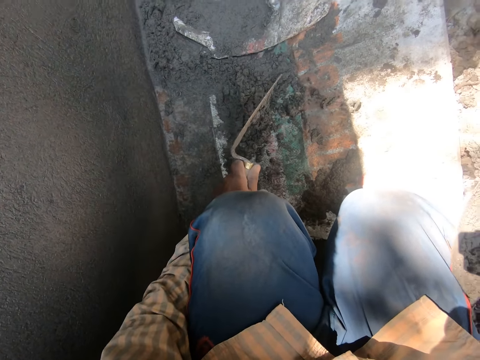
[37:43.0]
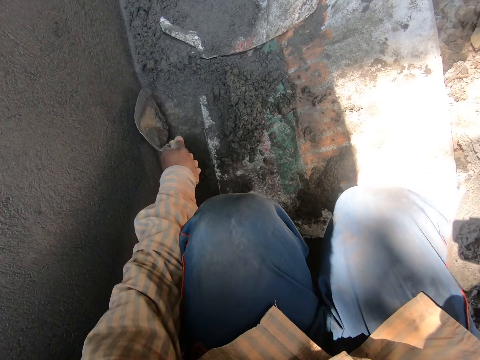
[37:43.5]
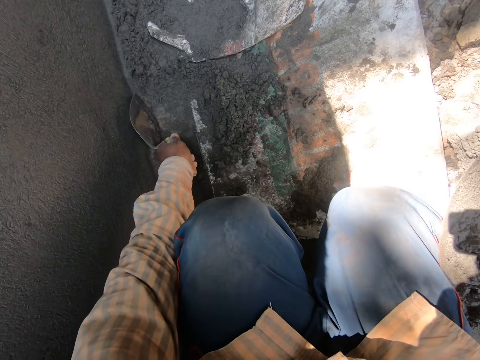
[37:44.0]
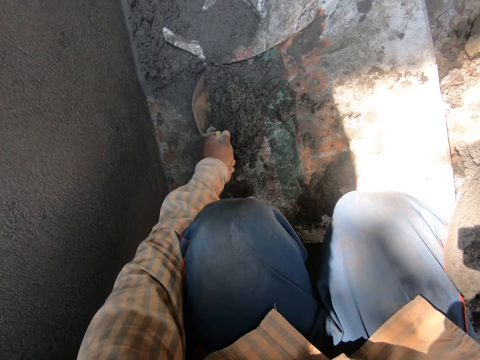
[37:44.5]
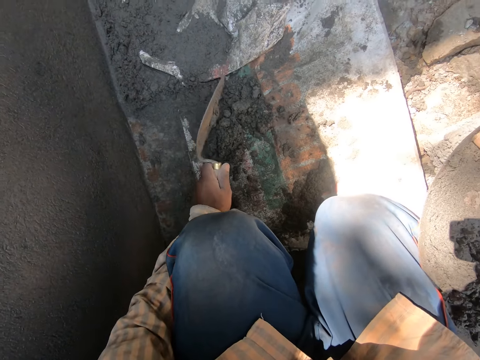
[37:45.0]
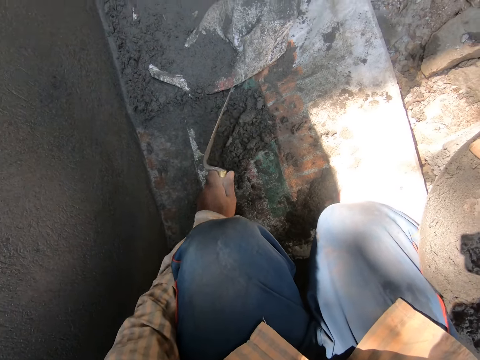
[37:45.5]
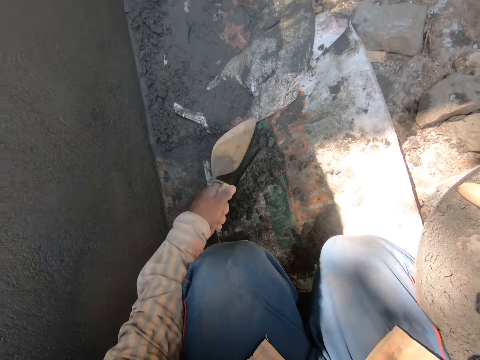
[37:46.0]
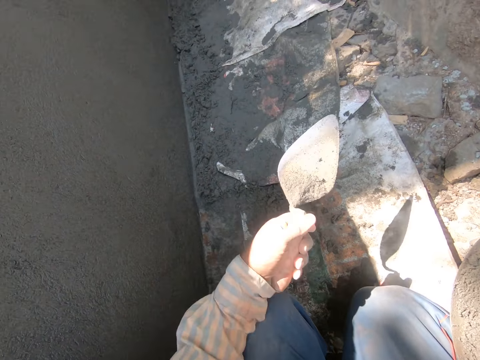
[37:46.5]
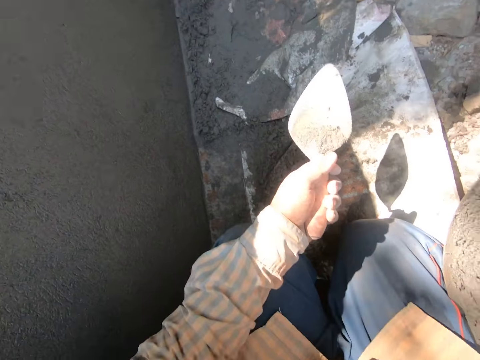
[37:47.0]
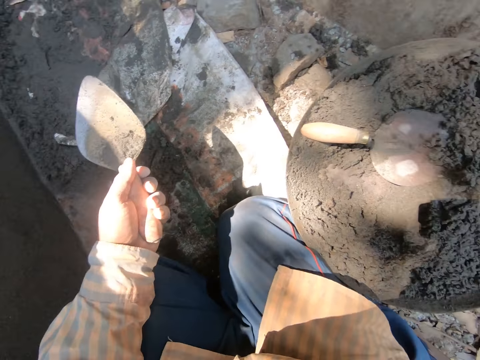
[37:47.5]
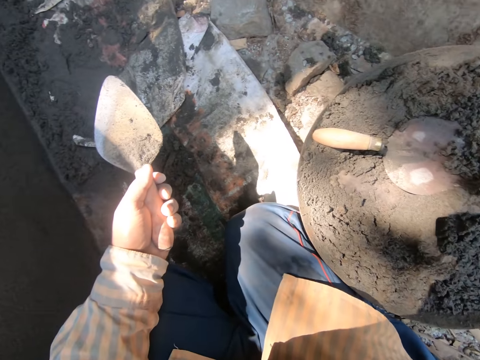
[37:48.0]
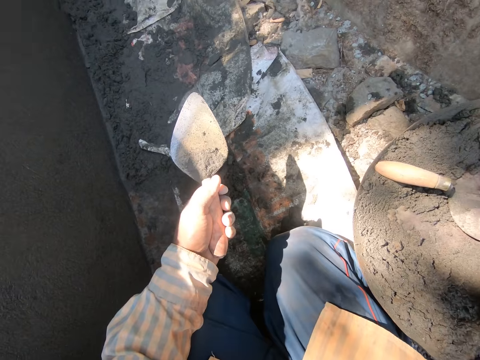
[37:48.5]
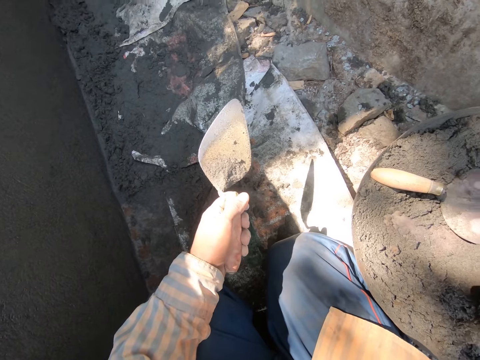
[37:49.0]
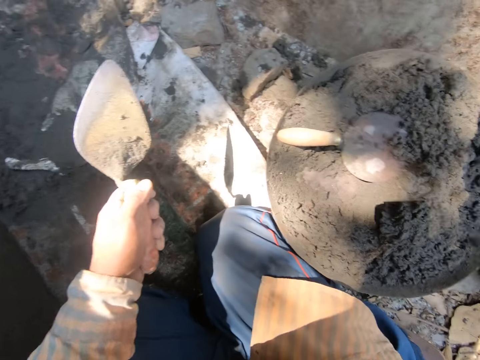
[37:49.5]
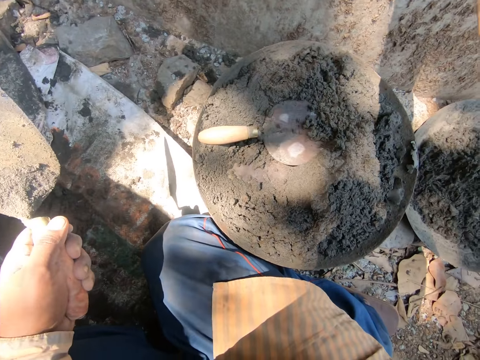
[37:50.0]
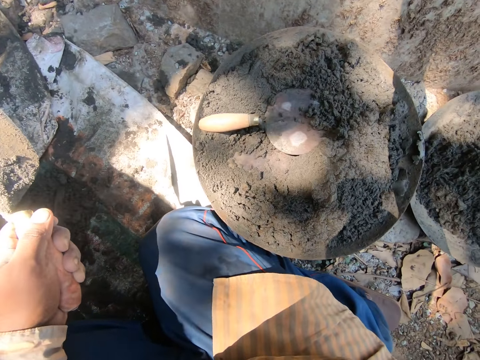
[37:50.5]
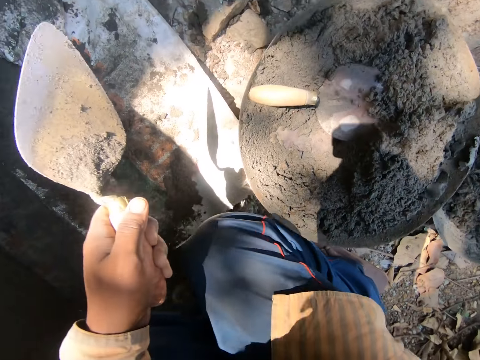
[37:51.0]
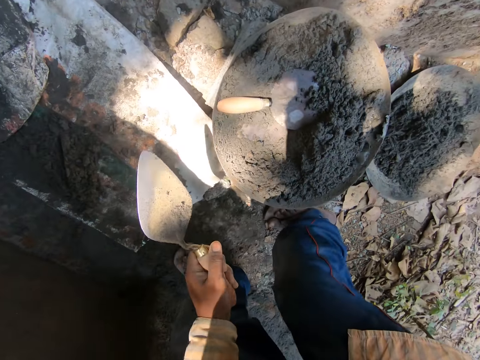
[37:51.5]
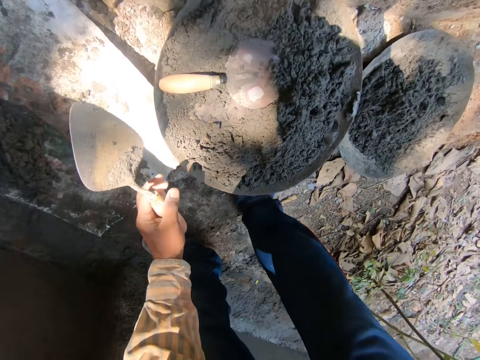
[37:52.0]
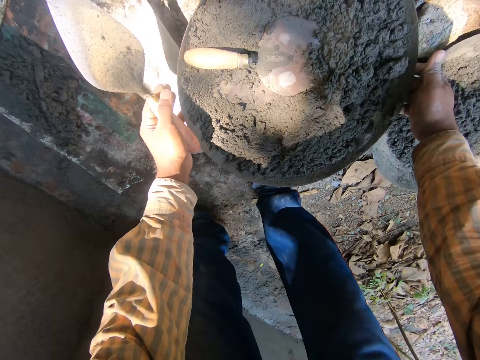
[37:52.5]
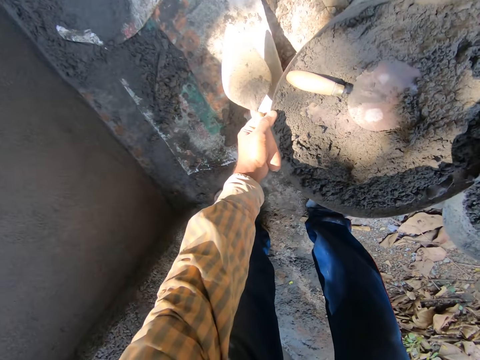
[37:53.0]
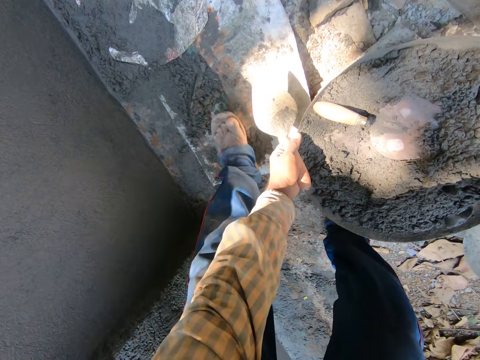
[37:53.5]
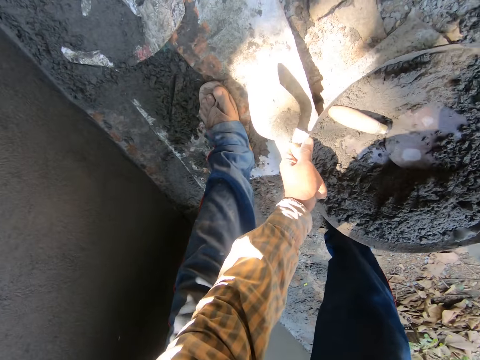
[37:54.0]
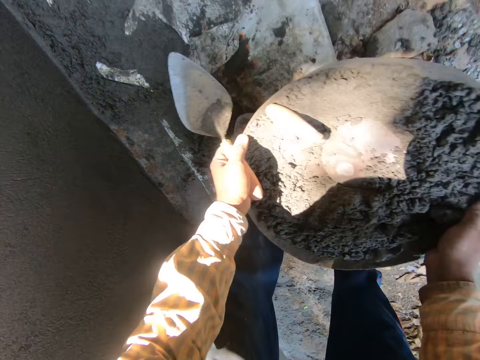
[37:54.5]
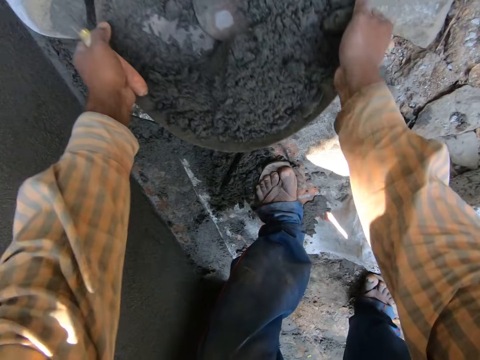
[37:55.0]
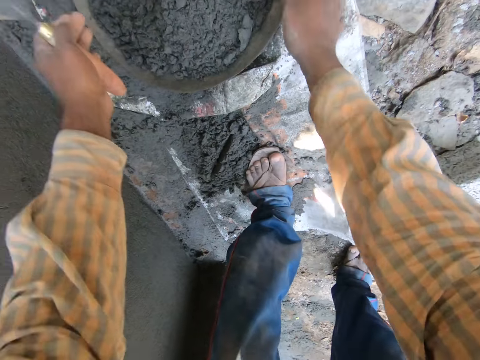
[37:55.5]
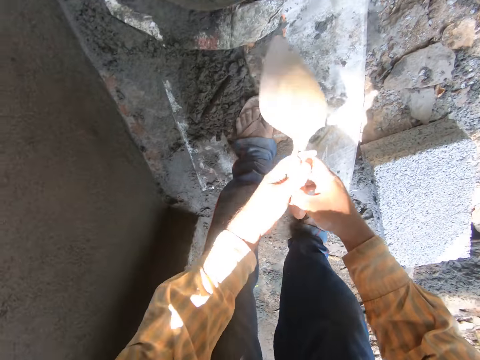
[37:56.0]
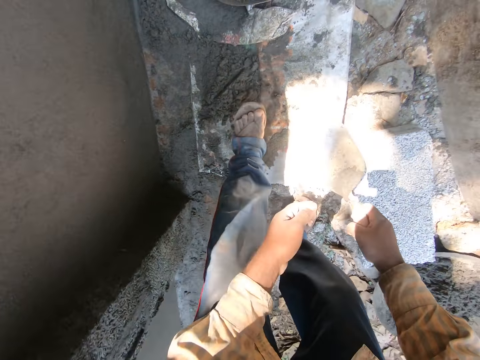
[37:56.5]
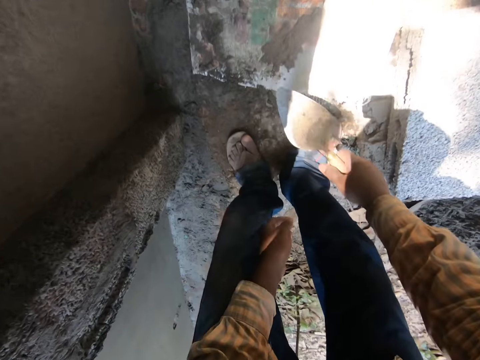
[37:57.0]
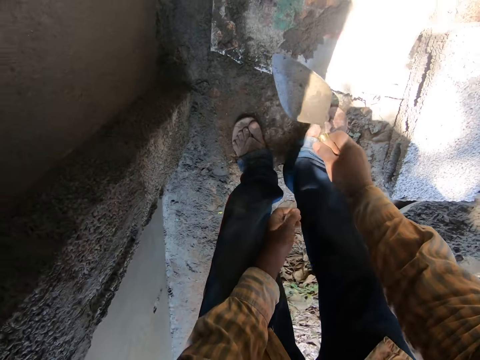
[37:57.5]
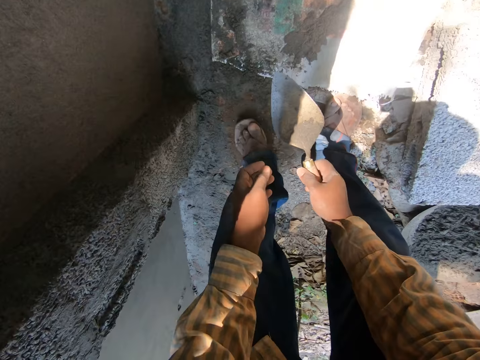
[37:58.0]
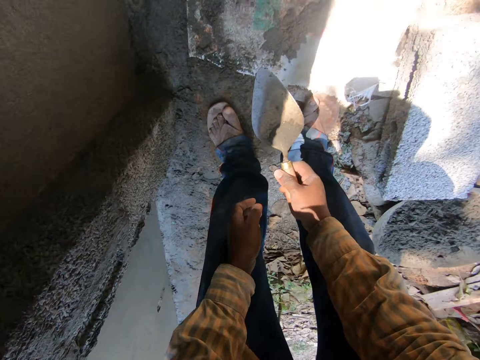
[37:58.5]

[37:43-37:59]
The camera wearer knocks the cement. He moves the trowel up. He places his left hand on his lap. He looks around. He stands up. He holds the cement basin. He carries a mortar pan of concrete sand from a block on the ground with both hands. He moves the basin. He places the mortar pan of concrete sand on the sack carpet on the ground with both hands. He passes the trowel from his left hand to his right hand. He holds the trowel with both hands. He places his left leg backward. He moves the trowel down with his right hand.

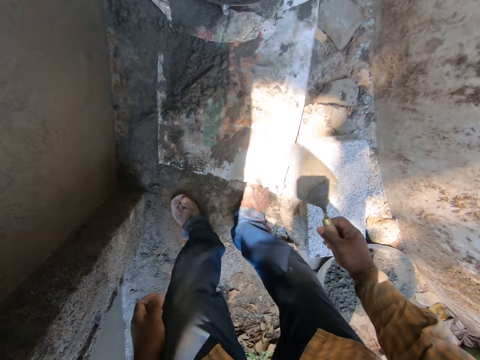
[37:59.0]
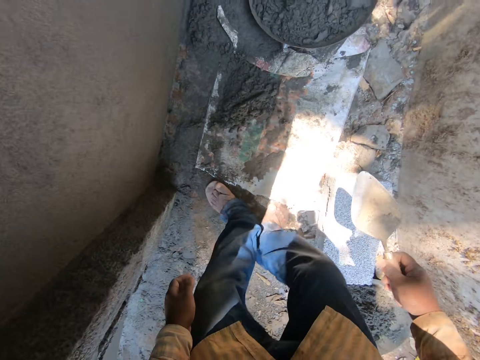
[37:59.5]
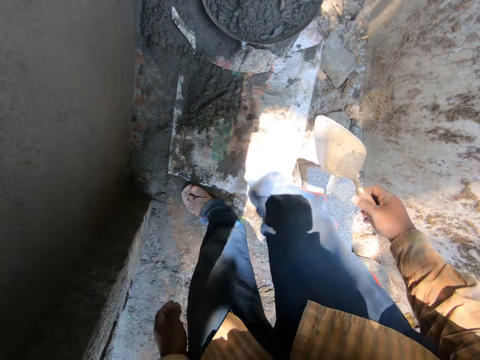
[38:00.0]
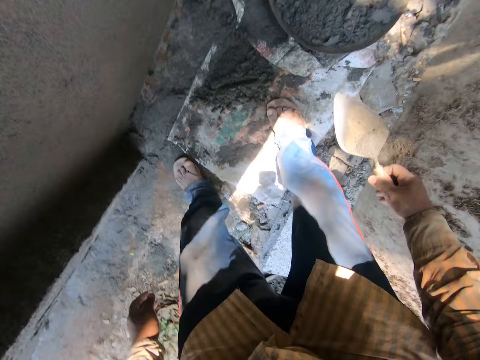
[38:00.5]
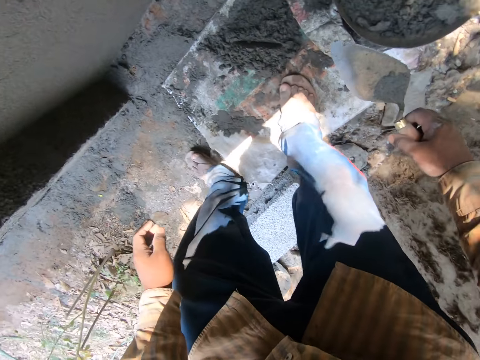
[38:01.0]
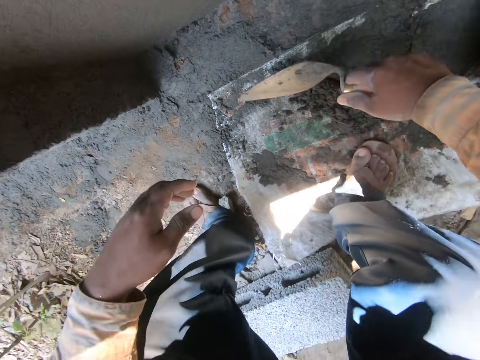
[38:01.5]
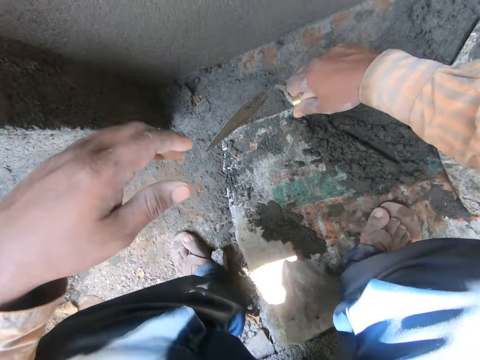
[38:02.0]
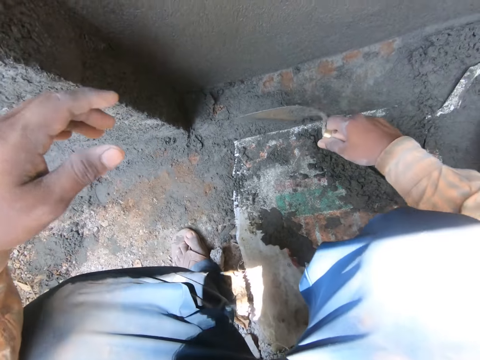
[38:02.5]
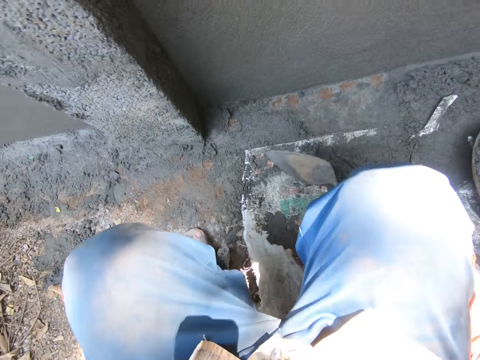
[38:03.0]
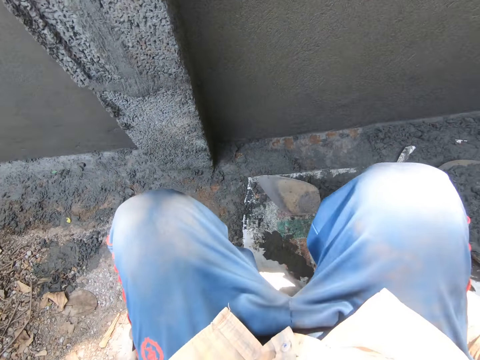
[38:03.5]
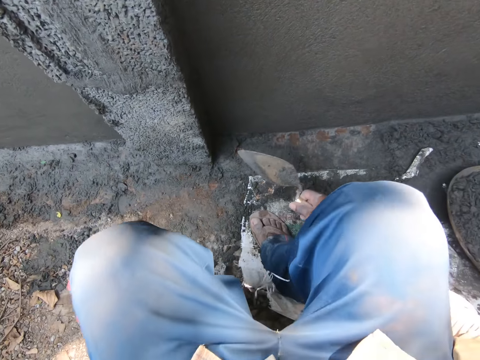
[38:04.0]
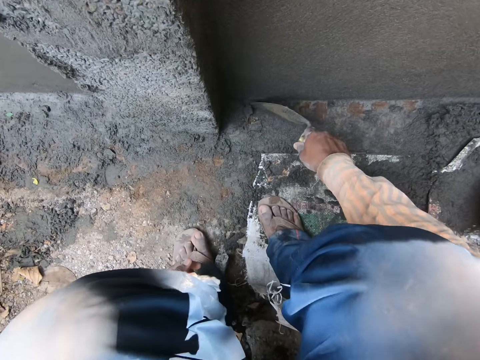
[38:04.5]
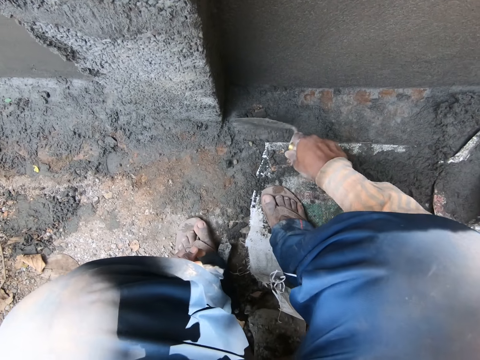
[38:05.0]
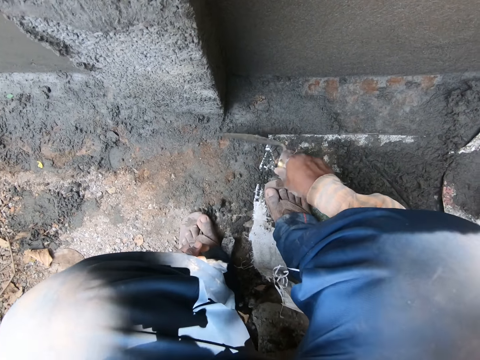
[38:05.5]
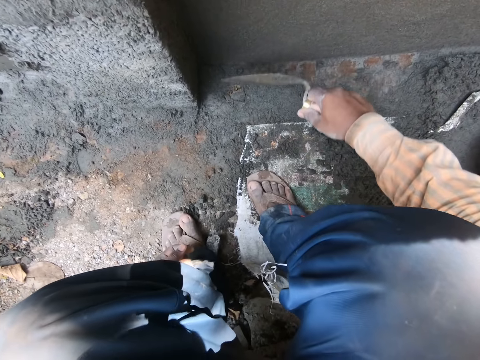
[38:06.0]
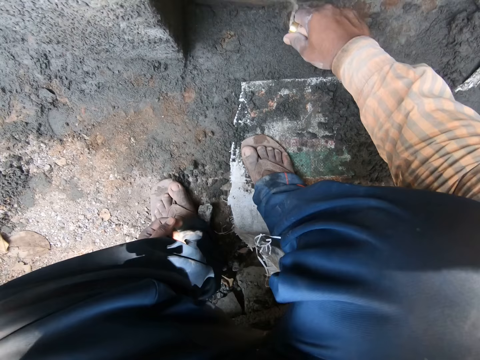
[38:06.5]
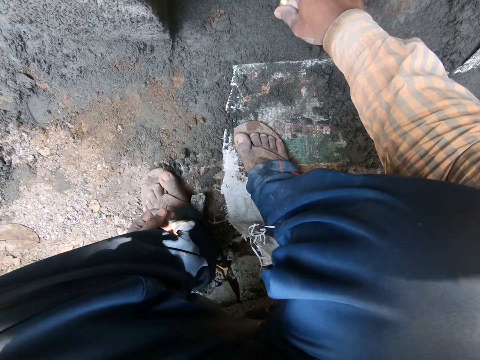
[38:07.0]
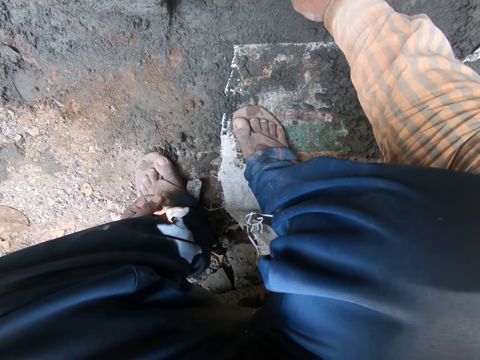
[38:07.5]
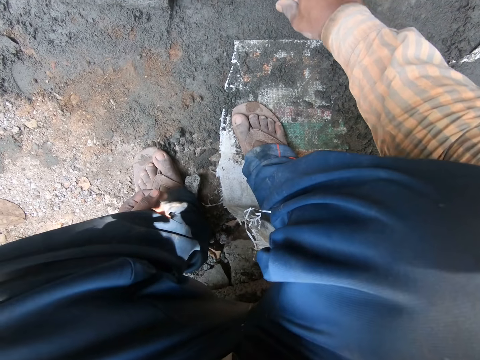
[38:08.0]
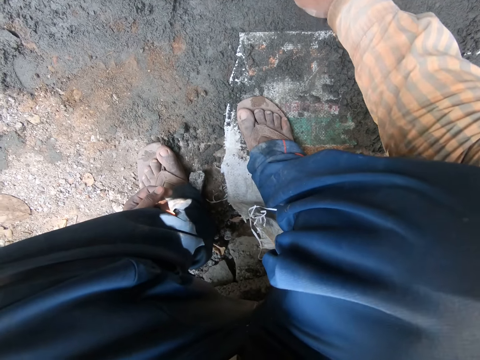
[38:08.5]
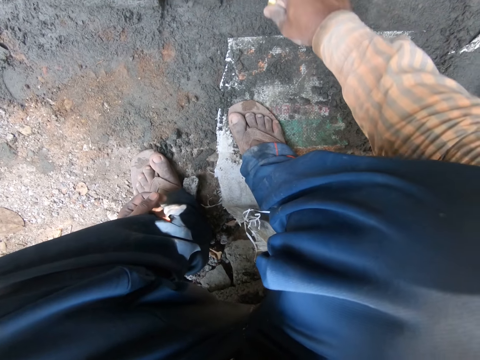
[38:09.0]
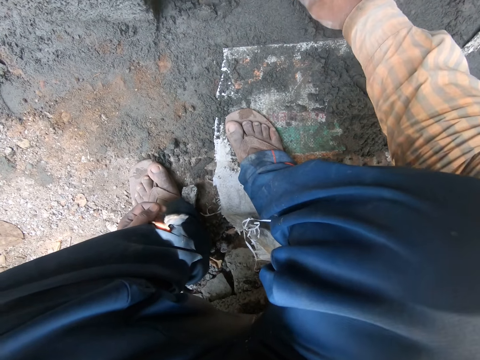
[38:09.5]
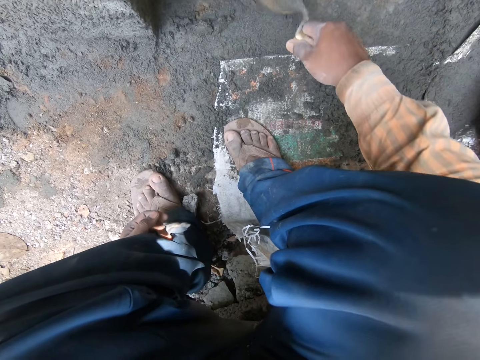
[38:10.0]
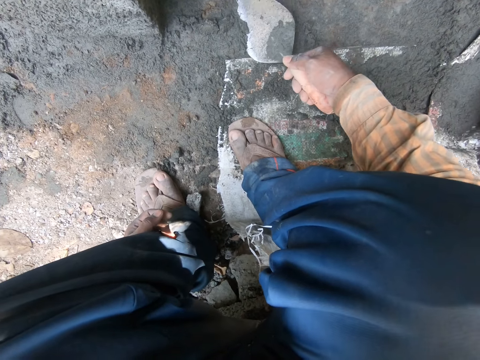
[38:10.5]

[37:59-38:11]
The camera wearer places his right leg forward. He moves forward. He sits on the block, rests his left hand on his left lap. He squats down. He lifts his right leg from the sack on the floor. He places his right leg on the sack on the floor. He scrapes the concrete sand from the sack carpet on the ground with the trowel in his right hand. He swipes the cement. He scrapes the concrete sand from a wall with the trowel in his right hand.
